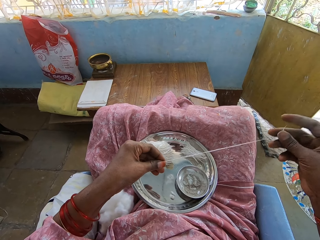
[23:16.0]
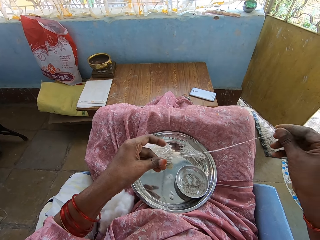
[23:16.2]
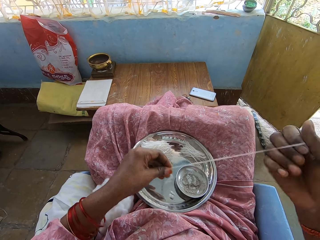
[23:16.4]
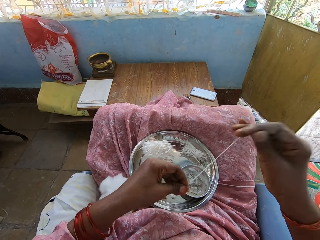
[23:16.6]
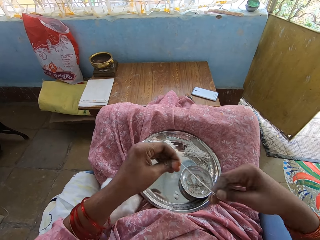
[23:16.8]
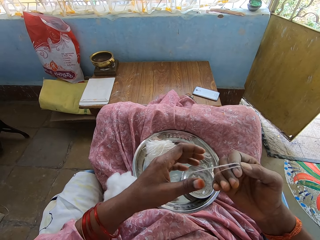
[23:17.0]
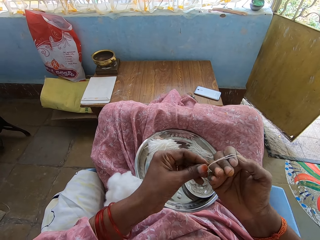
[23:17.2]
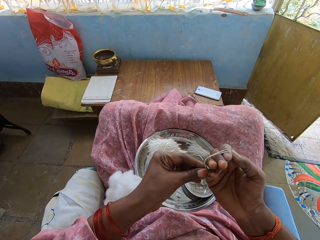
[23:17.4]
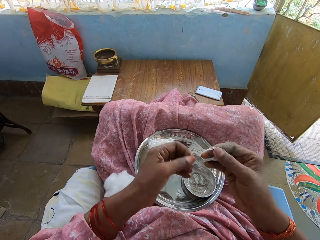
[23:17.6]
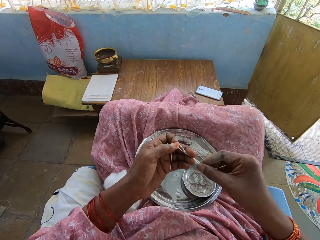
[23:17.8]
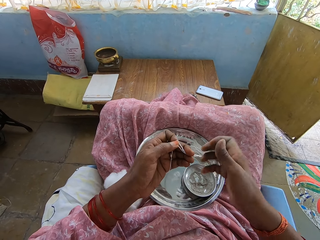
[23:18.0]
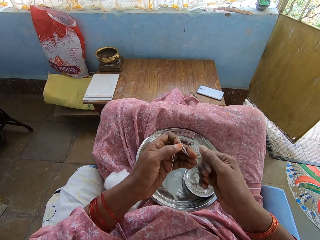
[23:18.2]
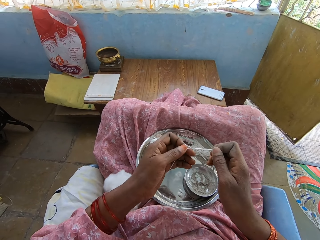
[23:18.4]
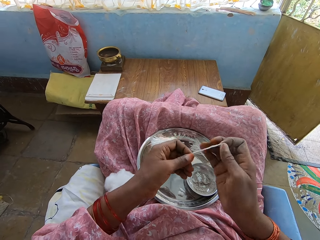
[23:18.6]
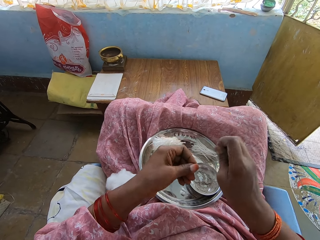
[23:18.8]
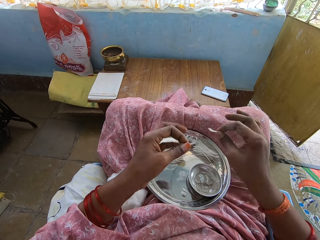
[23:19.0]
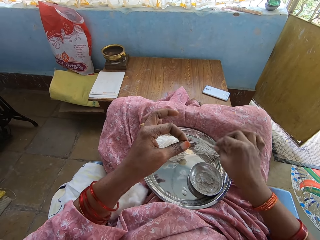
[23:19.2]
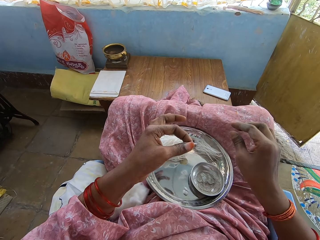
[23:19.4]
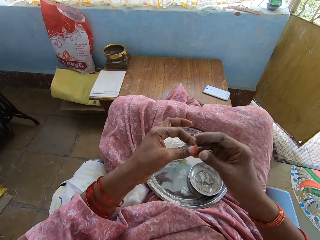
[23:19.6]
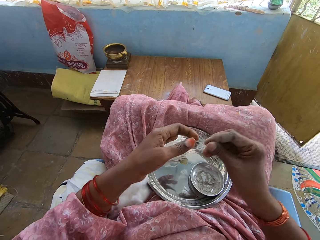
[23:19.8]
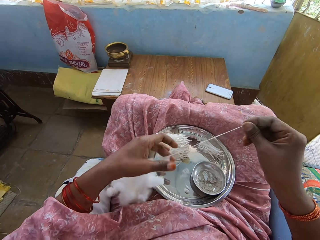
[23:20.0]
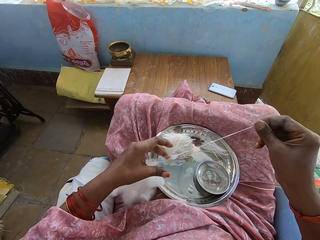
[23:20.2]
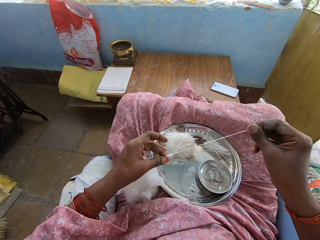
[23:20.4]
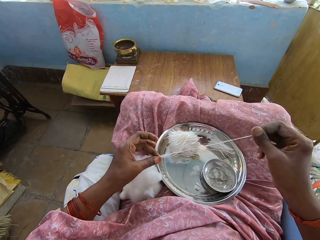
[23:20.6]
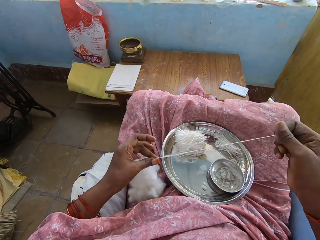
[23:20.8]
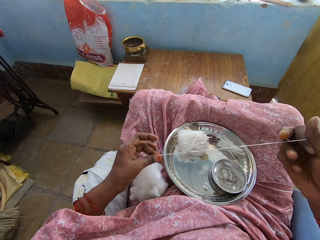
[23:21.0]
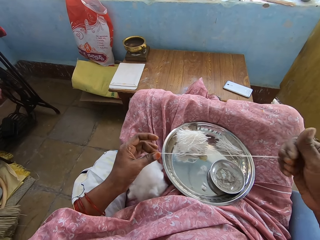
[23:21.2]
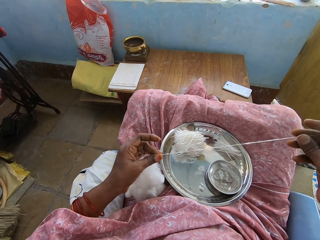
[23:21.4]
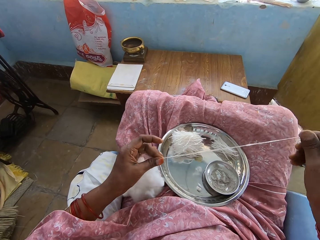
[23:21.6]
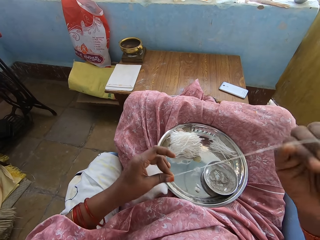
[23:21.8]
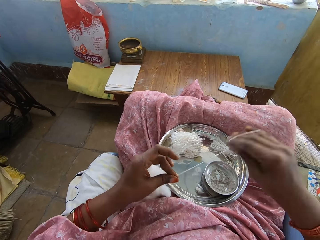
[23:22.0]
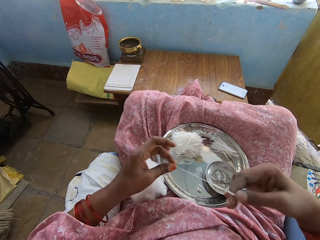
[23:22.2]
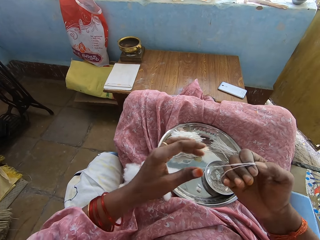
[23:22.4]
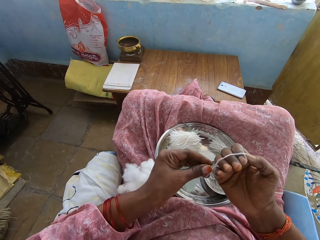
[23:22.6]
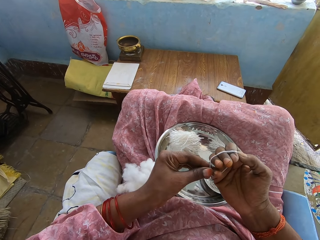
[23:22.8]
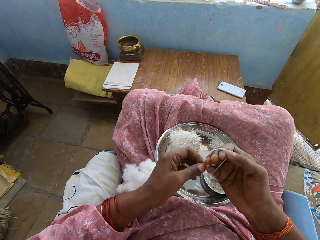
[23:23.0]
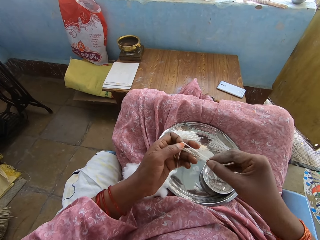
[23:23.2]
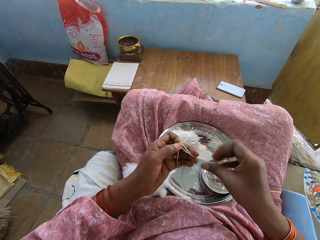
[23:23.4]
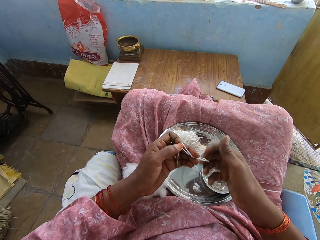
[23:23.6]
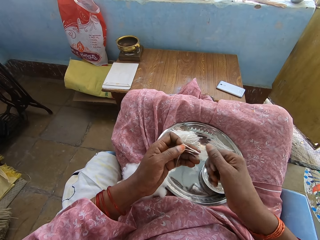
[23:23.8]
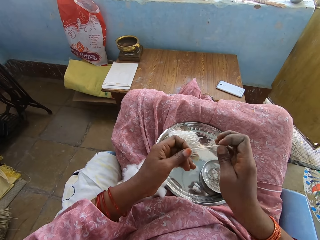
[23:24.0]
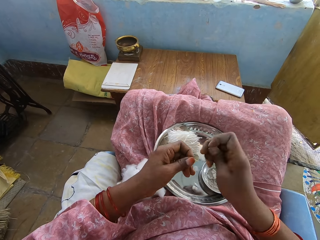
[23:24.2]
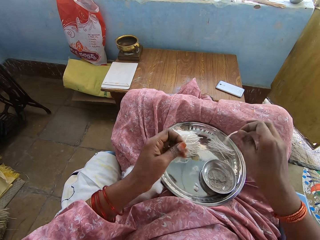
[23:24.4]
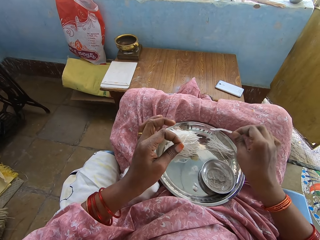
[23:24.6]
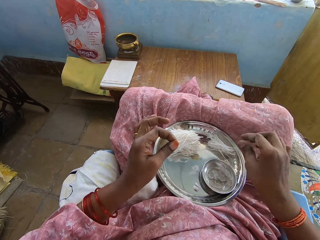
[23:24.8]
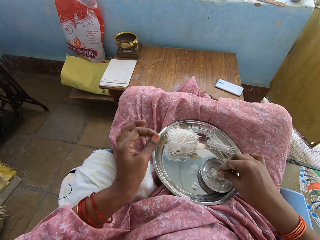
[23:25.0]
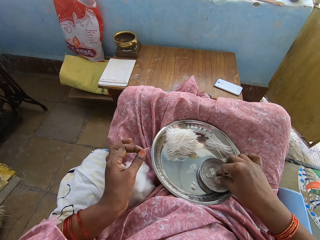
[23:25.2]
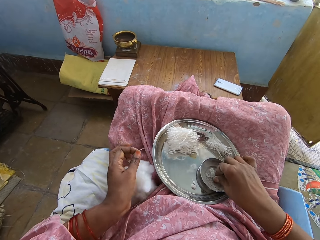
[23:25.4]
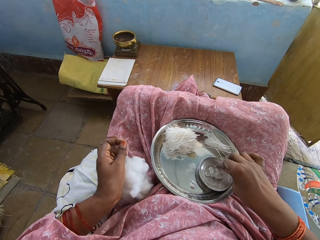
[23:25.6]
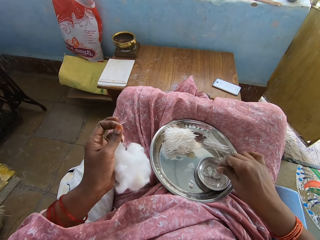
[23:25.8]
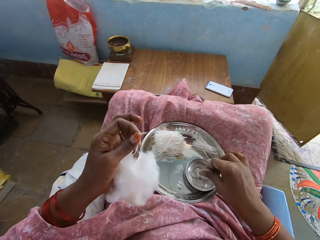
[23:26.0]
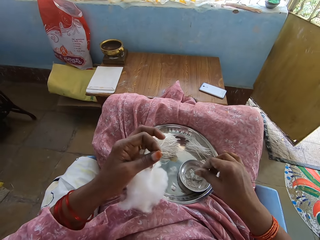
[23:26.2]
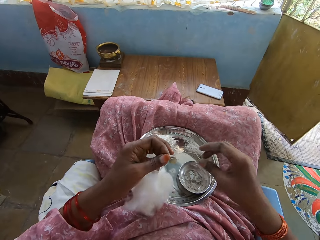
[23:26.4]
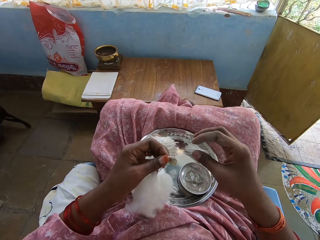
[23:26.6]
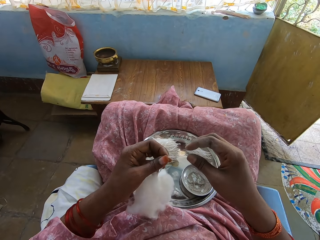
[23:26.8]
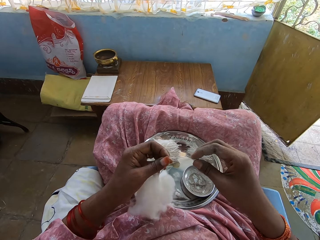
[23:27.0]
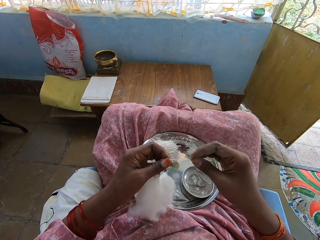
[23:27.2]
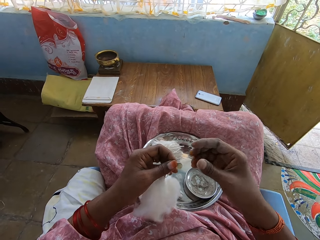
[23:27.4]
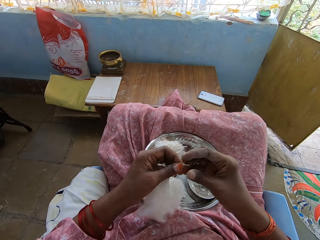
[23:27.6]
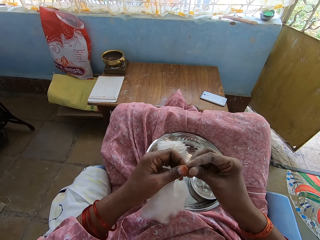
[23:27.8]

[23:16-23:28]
The camera wearer ties the thread or cotton string on the hand. They roll the cotton string. They cut the thread. They hold the cotton string. They put the thread in the tray. They hold the cotton string. They pull the thread. They roll the cotton string. They tie the thread on the hand. They hold the cotton string. They cut the cotton string. They put the thread in the tray. They pick up ash. They move the hand in the powder. They shake fingers.

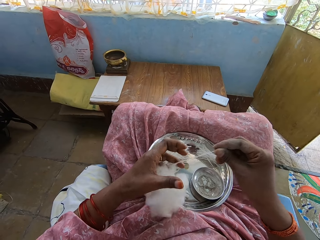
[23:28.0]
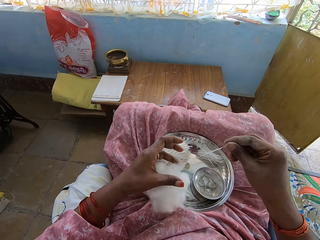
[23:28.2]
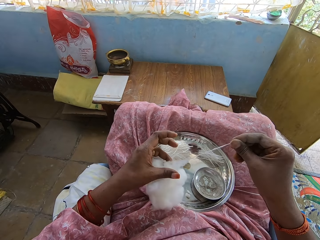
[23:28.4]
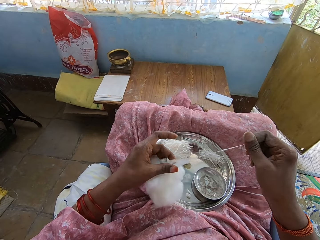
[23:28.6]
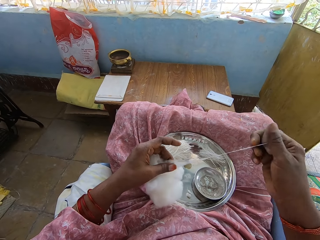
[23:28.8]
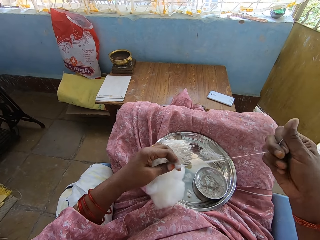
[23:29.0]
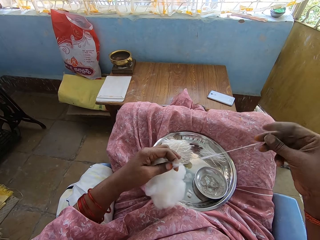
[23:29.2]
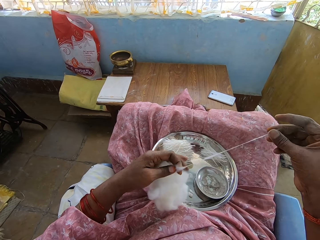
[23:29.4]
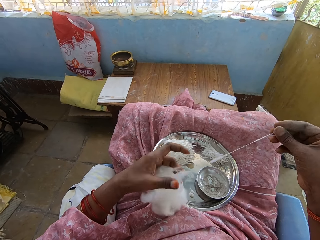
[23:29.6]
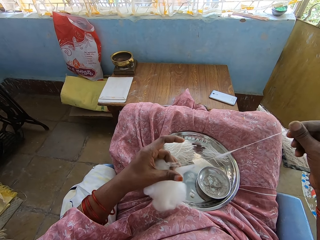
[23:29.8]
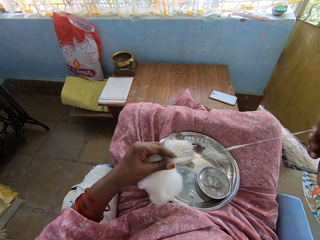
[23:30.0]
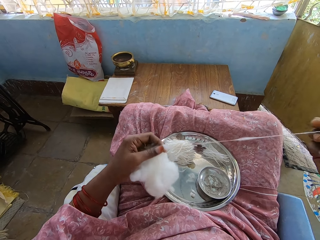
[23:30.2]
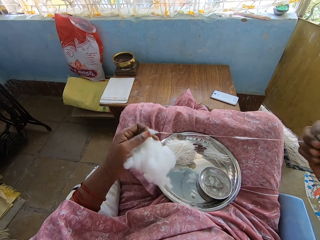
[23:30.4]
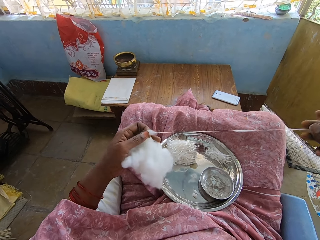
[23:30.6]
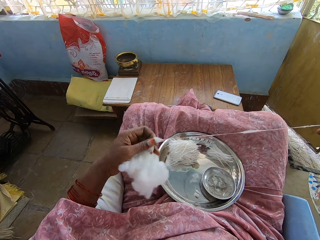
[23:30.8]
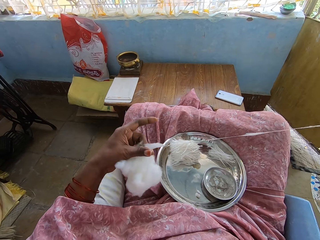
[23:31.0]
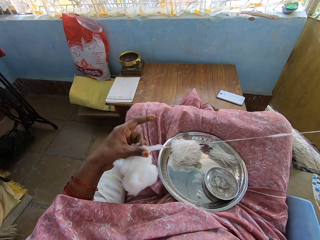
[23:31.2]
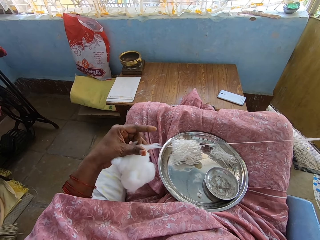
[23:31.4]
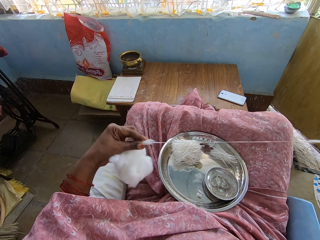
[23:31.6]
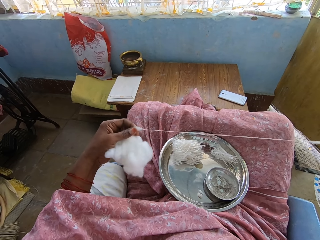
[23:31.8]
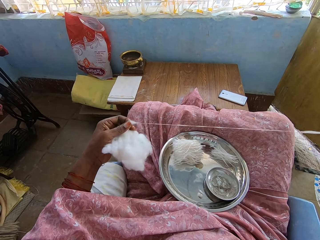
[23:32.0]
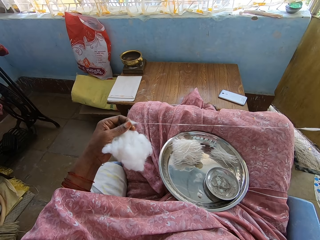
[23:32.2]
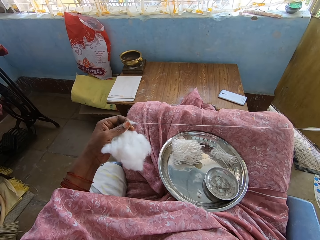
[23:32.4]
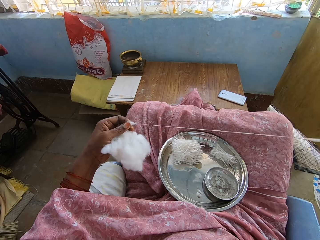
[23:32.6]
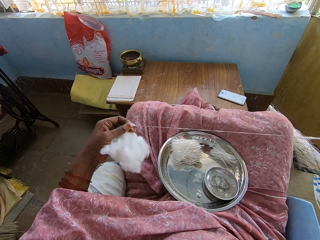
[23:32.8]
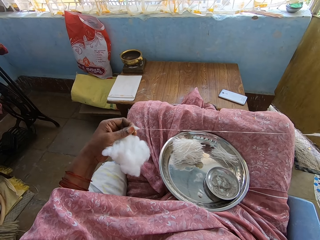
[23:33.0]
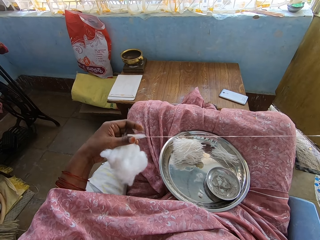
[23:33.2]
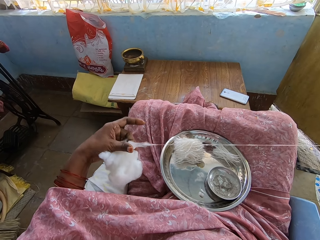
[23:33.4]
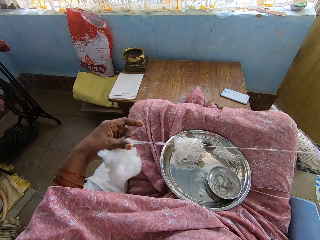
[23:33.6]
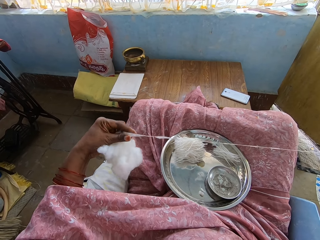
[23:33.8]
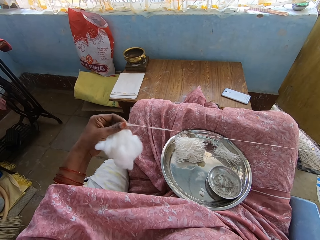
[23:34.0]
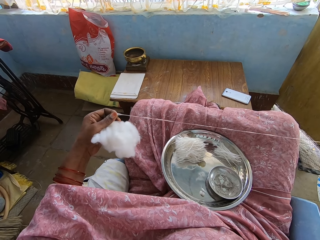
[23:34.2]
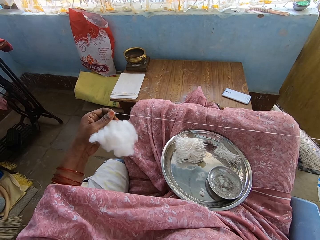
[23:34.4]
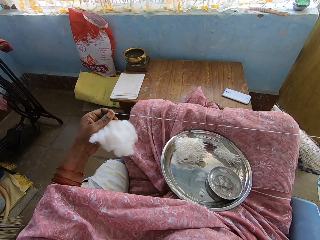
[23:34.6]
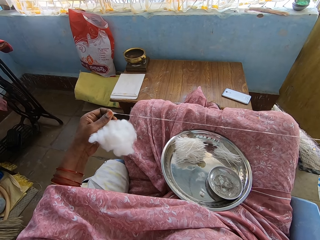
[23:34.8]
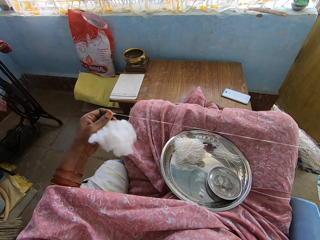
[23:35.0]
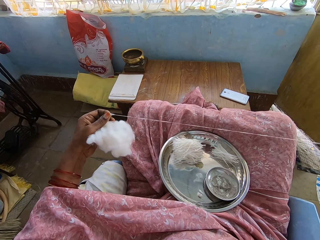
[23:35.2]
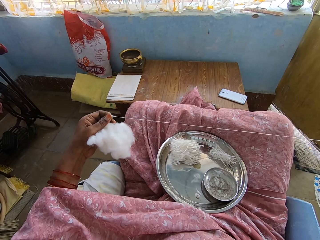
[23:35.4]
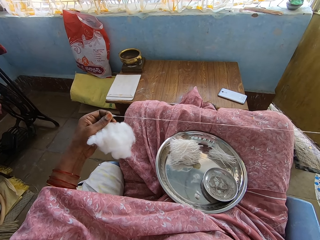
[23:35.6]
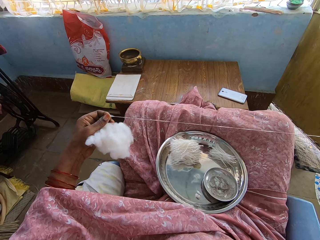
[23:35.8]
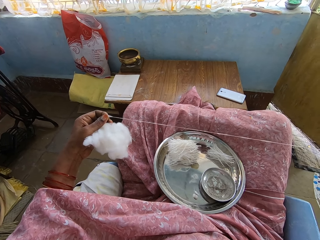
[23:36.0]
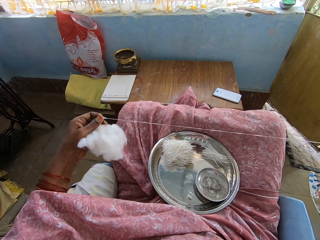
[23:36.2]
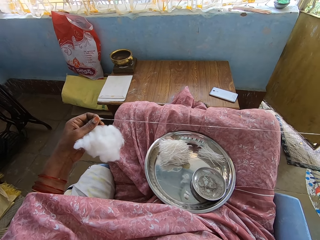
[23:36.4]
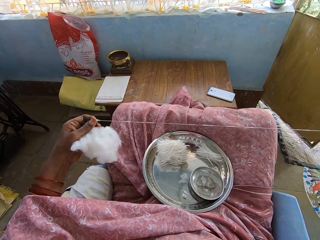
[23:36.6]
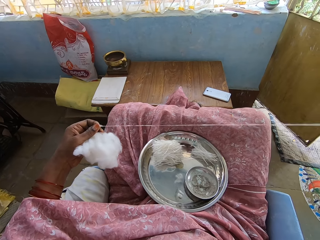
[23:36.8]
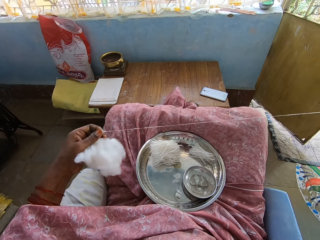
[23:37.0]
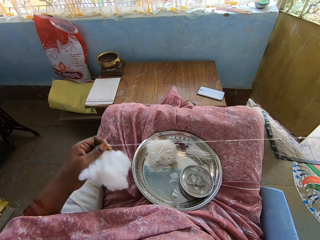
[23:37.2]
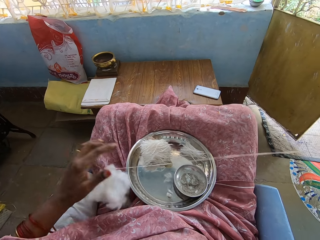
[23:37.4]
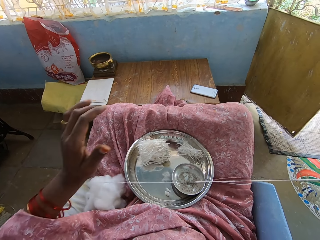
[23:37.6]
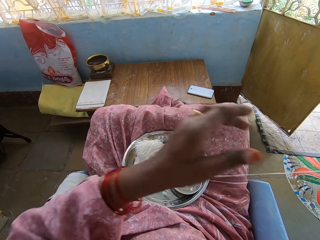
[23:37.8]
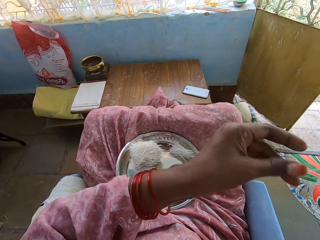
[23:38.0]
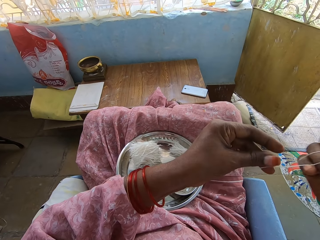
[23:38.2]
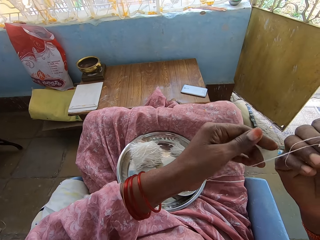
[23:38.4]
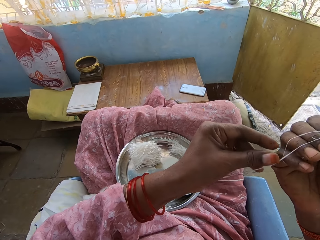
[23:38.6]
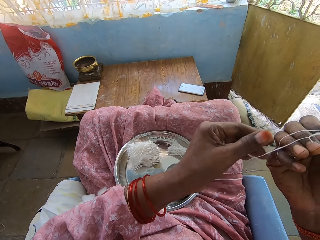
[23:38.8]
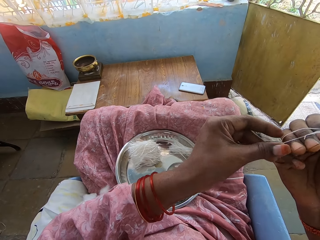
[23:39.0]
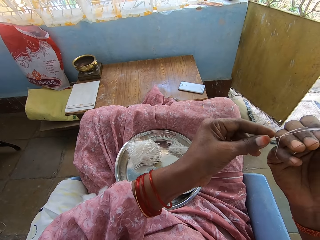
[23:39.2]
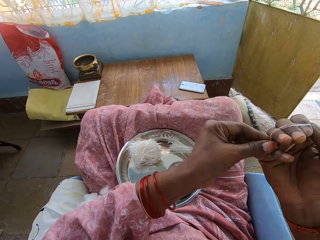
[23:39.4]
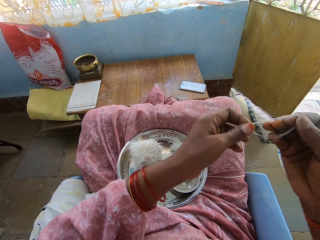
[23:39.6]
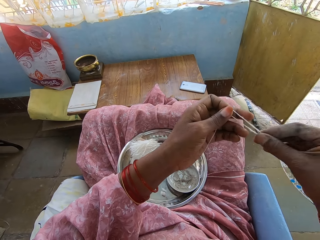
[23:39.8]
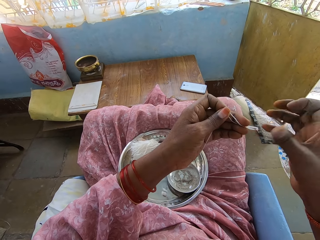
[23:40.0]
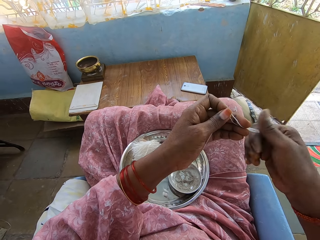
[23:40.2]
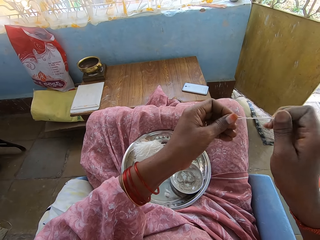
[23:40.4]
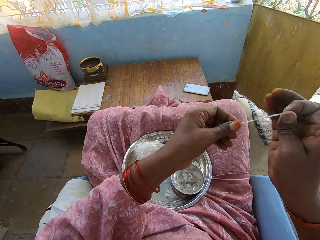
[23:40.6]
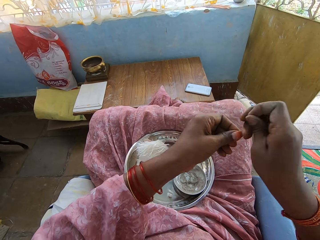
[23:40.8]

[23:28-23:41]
The camera wearer pulls the thread or cotton string. They hold the cotton string. They hold the cotton. They move a finger. They hold the cotton. They pull the cotton string. They move a finger. They hold the cotton. They hold the cotton again. They pull the cotton string. They put the cotton down. They hold the cotton string. They tie the thread on the hand.
